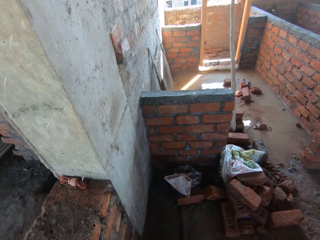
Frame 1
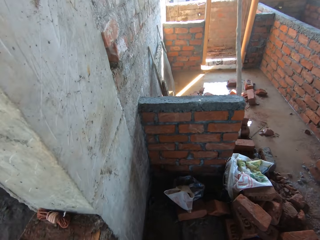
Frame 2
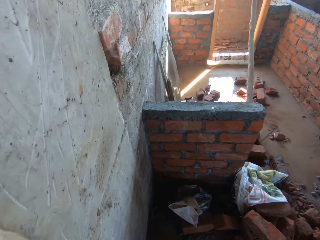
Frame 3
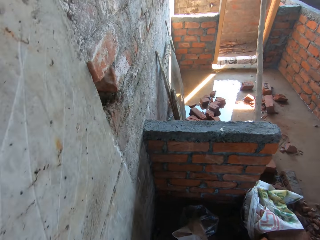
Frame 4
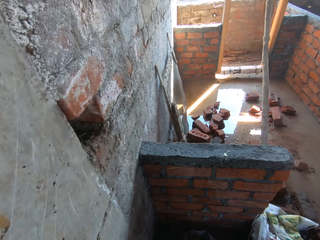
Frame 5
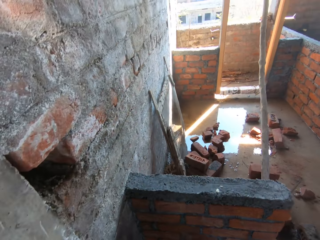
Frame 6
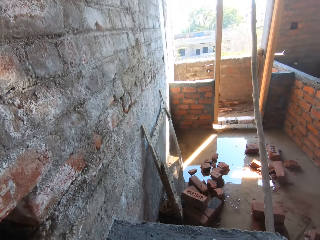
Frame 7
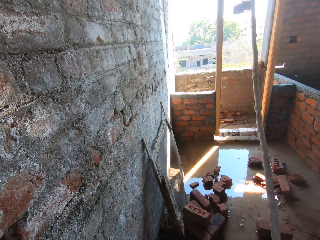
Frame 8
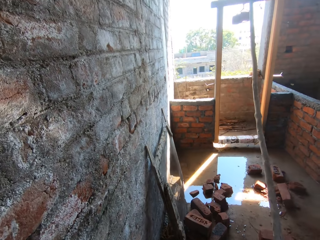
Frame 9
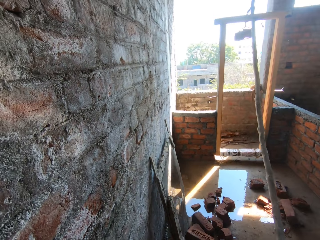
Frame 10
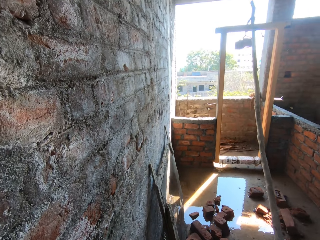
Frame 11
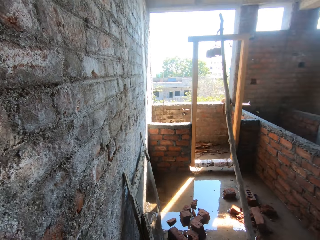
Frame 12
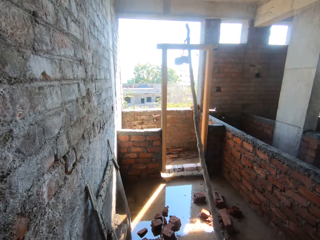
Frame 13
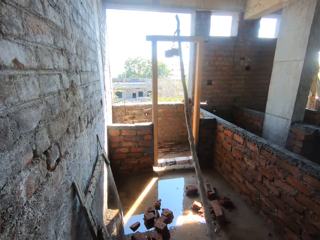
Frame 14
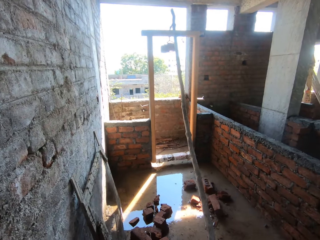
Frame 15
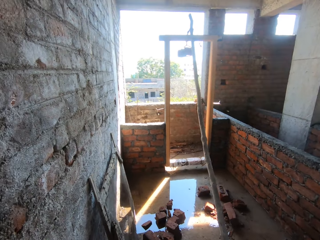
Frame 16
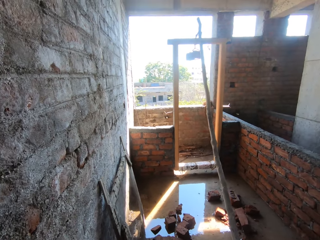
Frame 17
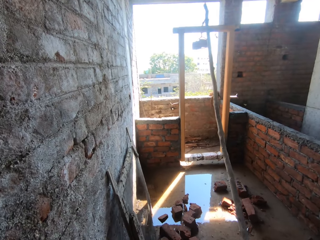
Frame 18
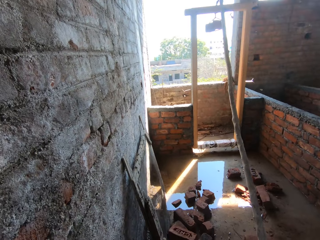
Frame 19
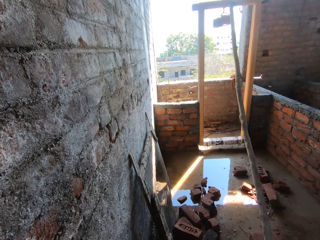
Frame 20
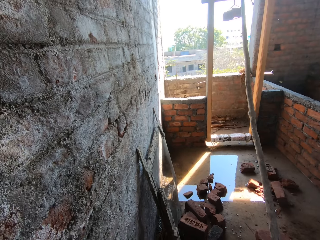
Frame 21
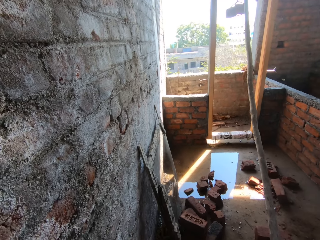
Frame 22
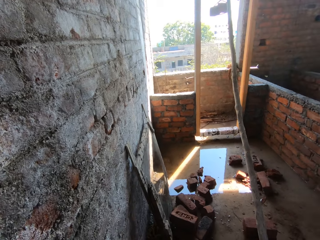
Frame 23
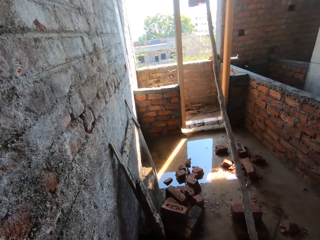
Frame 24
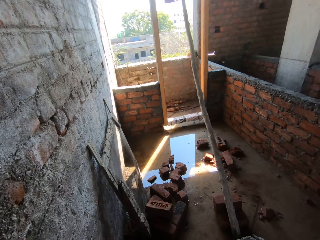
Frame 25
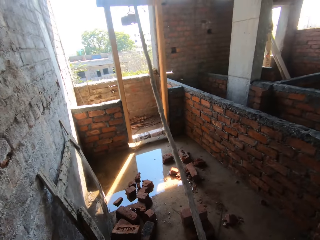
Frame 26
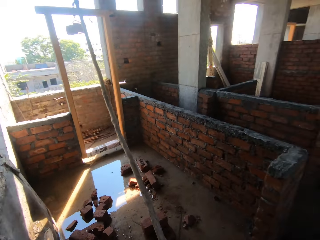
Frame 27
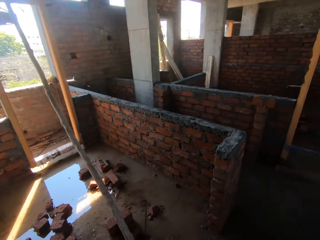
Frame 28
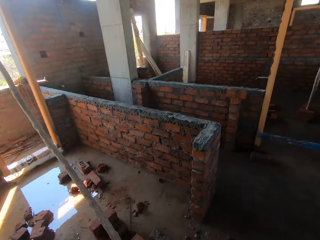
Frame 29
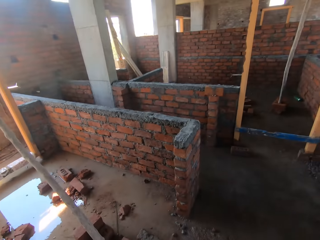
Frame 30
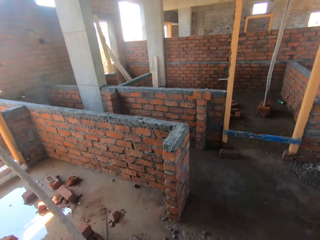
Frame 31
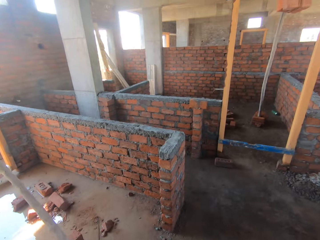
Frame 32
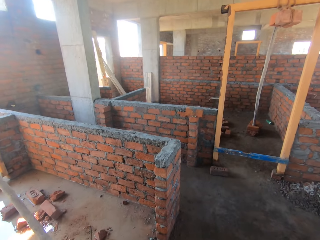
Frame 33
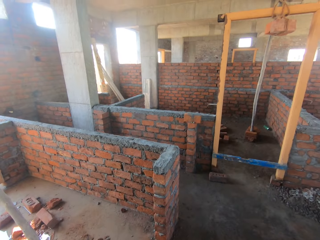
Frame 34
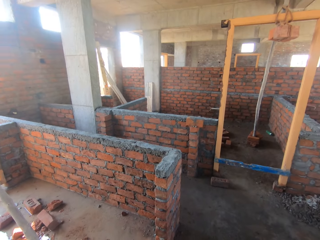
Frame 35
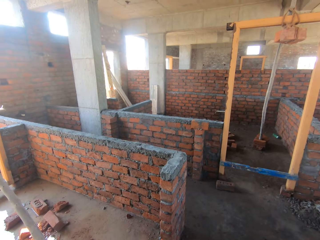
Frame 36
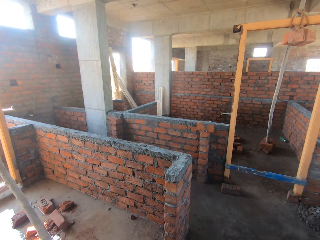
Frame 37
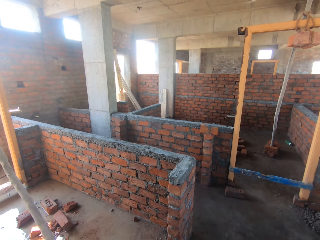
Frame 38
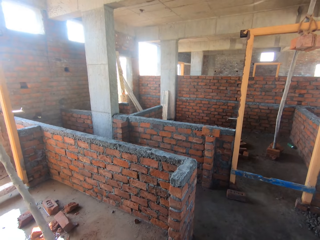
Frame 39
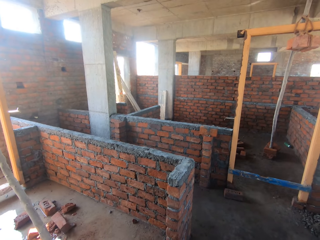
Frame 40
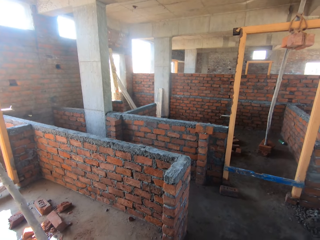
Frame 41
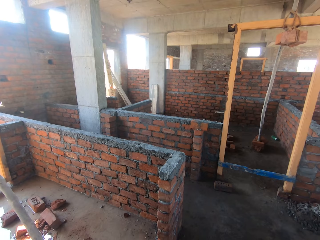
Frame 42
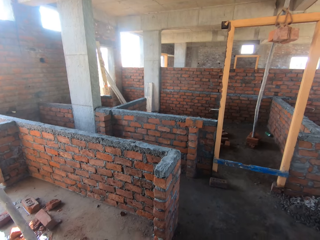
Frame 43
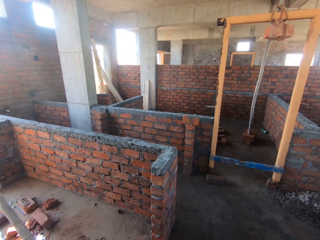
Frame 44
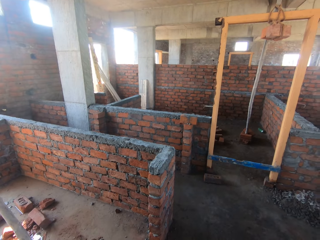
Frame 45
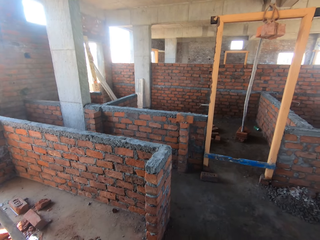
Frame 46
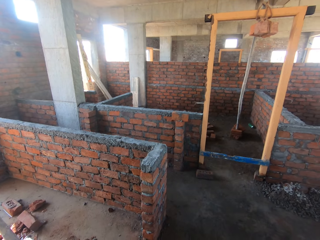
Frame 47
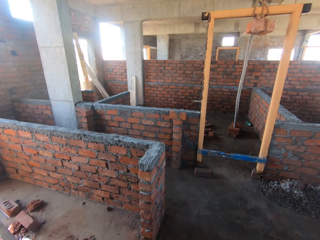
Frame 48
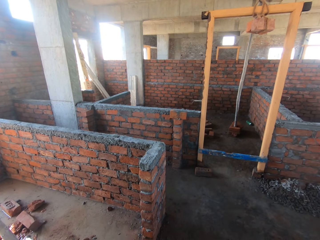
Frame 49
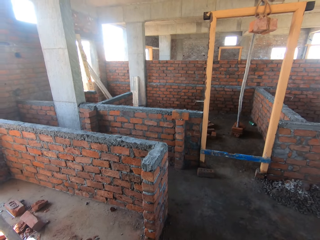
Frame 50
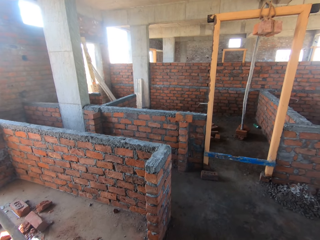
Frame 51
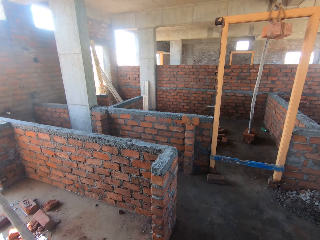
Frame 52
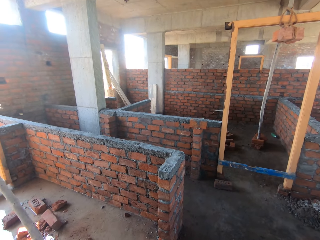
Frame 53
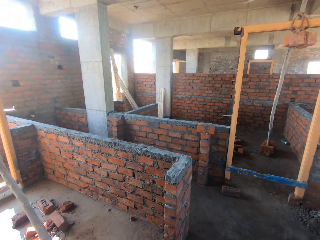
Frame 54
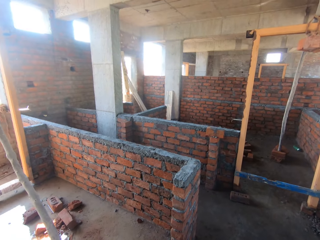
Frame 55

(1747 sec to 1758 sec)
The camera wearer looks around.

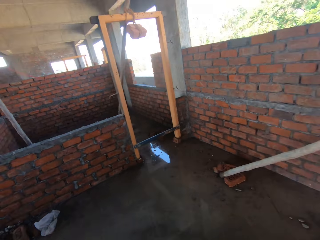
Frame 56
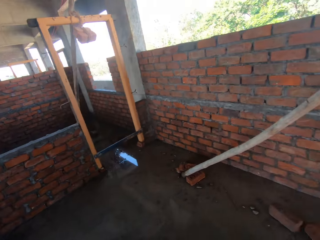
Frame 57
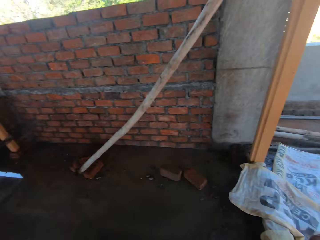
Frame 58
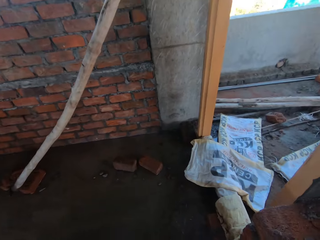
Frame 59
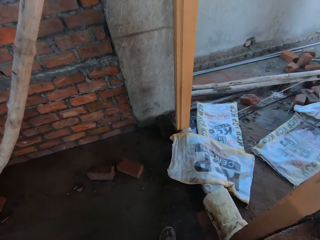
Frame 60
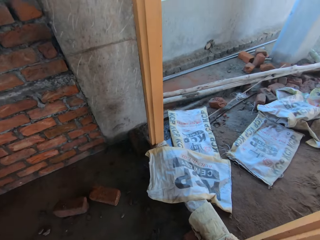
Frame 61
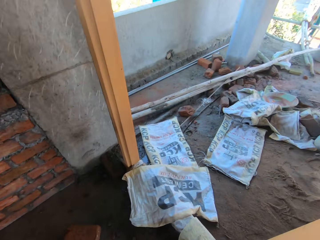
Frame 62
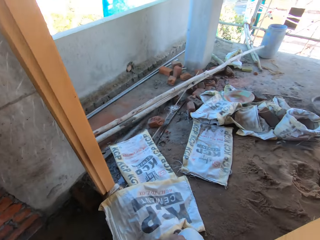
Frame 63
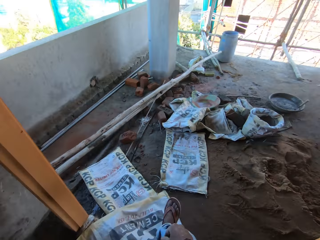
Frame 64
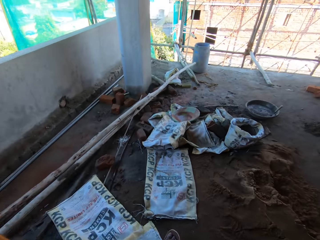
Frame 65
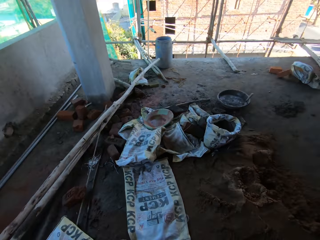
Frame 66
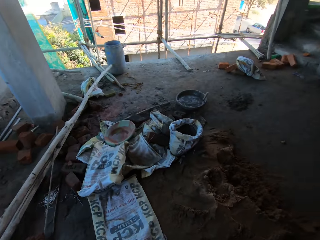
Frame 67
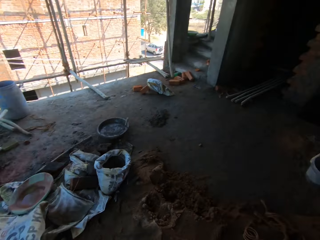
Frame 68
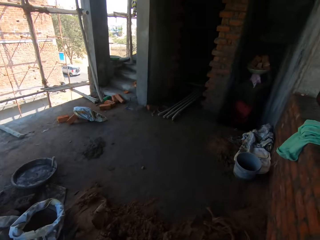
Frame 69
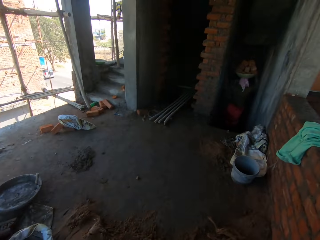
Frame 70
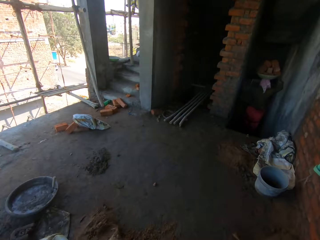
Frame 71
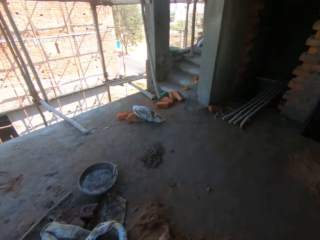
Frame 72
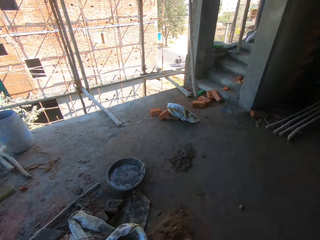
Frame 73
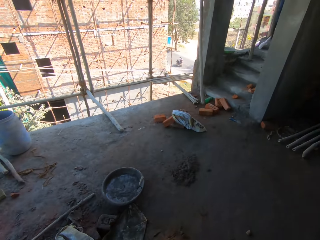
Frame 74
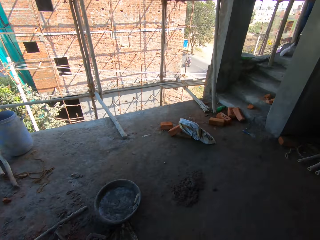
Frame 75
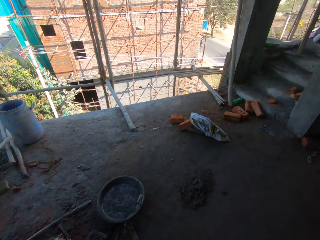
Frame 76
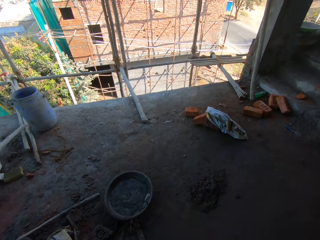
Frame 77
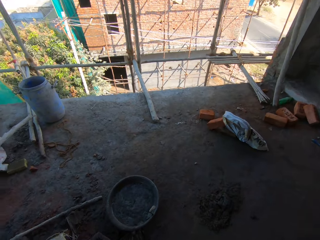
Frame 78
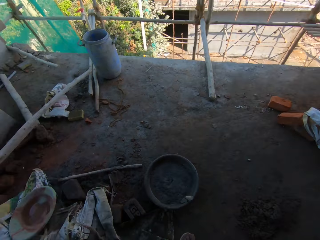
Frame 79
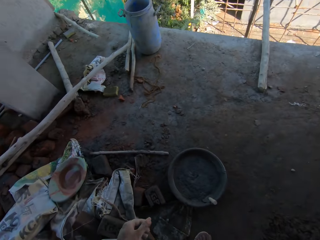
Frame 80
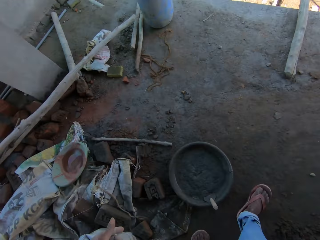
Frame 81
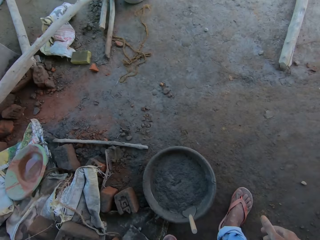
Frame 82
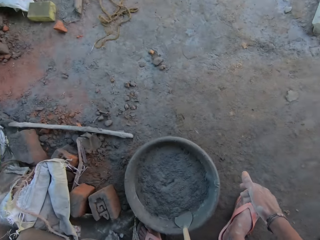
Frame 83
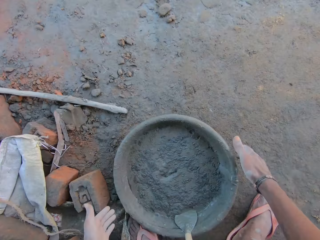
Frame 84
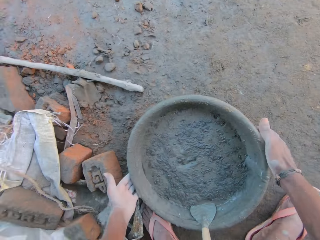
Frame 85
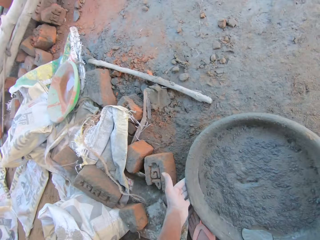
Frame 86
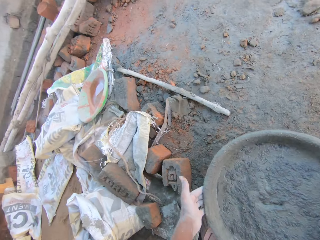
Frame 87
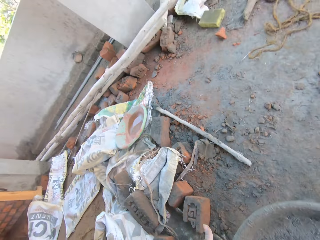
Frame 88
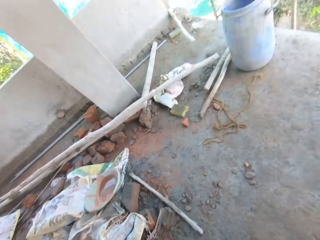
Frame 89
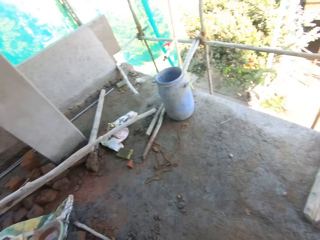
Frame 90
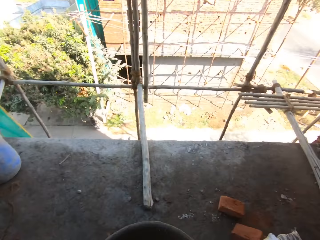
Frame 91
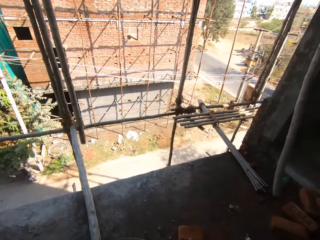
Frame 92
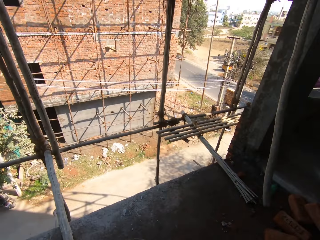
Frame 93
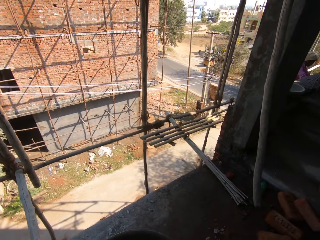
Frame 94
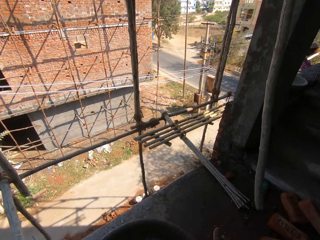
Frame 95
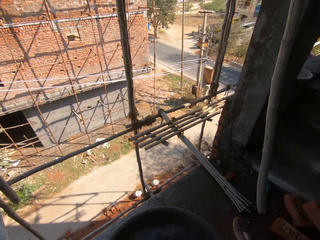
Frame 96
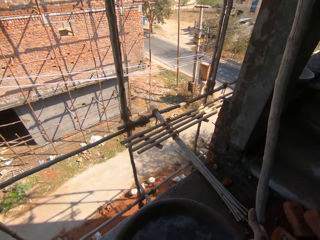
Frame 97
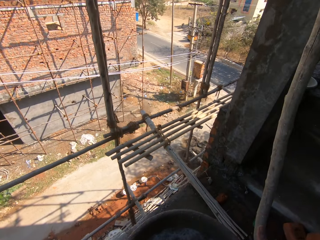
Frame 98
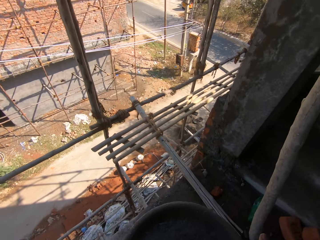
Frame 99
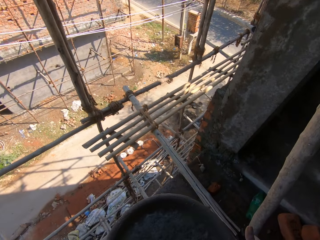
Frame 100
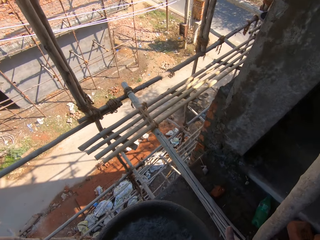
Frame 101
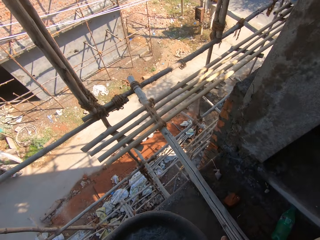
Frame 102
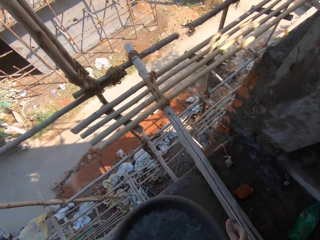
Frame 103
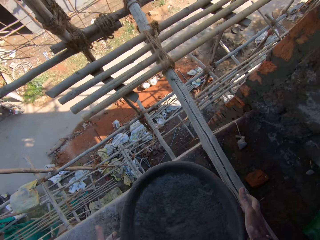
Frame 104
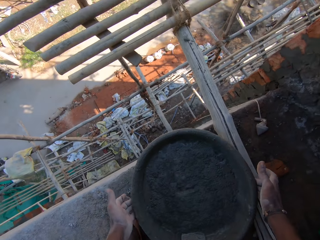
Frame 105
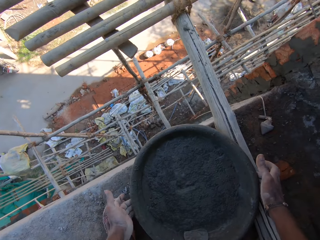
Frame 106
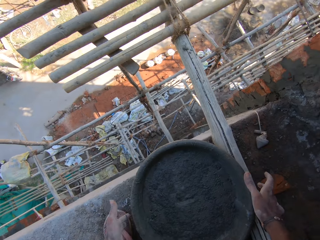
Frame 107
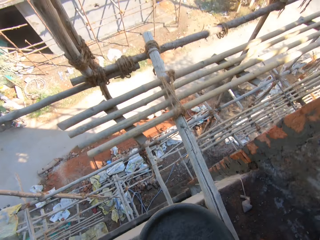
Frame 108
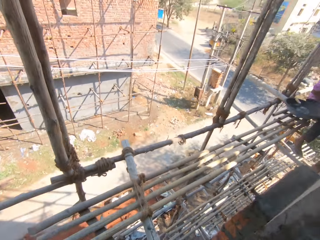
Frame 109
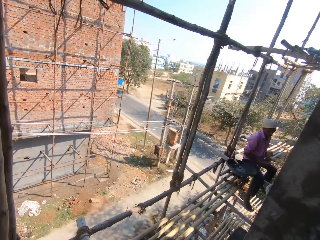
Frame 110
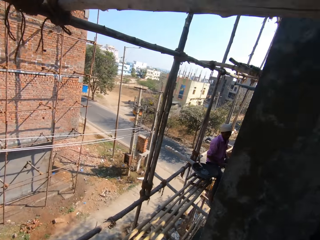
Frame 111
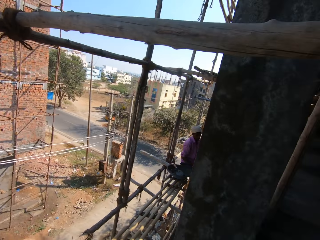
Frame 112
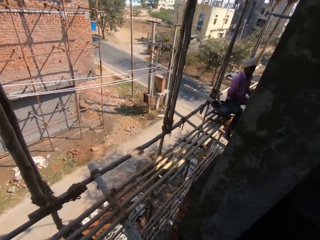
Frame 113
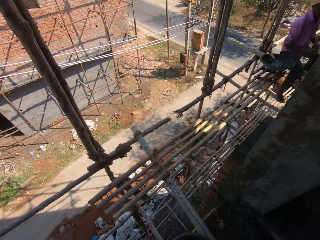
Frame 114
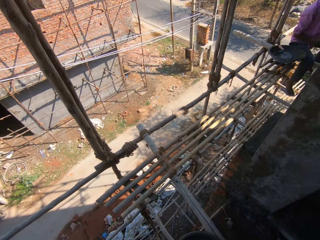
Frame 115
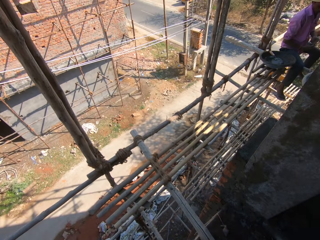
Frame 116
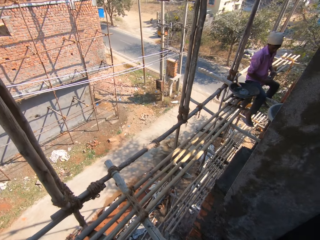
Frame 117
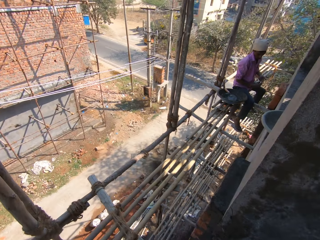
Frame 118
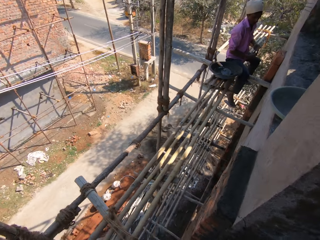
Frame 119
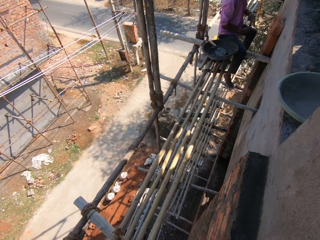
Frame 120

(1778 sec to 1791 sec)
The camera wearer walks around. He walks towards the cement pan. He carries the cement pan on the ground with both hands. He drops the cement pan in both hands on the ground. He walks towards a man.
